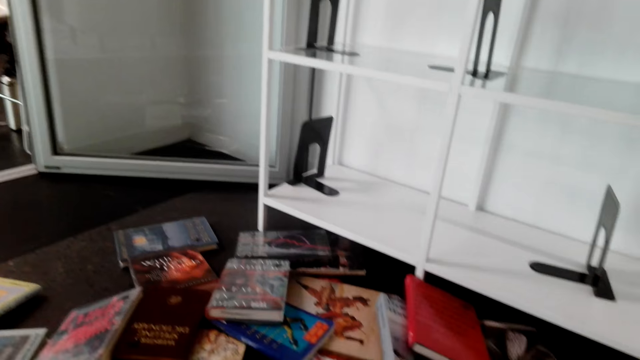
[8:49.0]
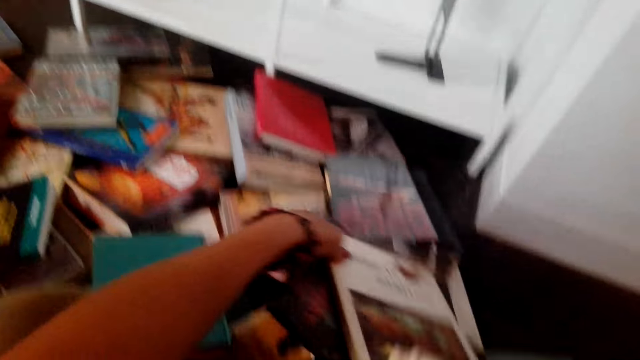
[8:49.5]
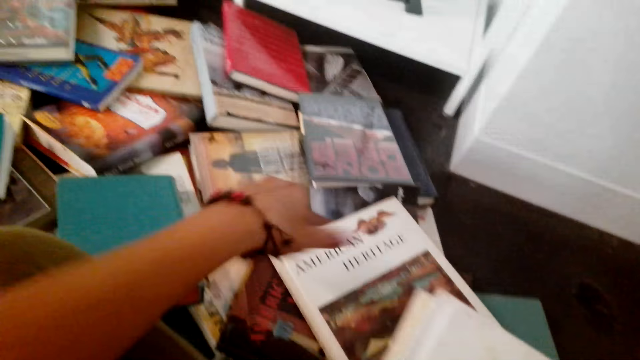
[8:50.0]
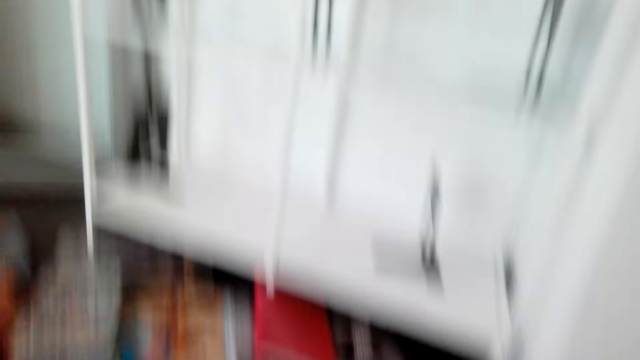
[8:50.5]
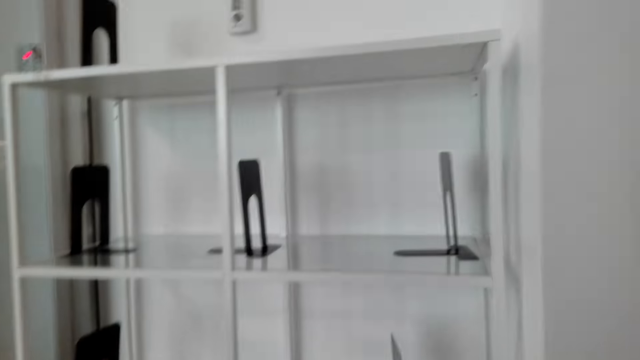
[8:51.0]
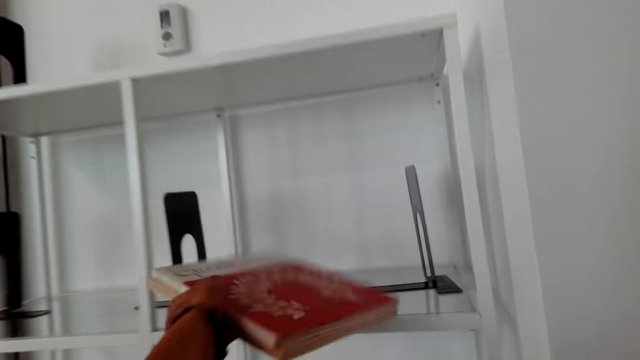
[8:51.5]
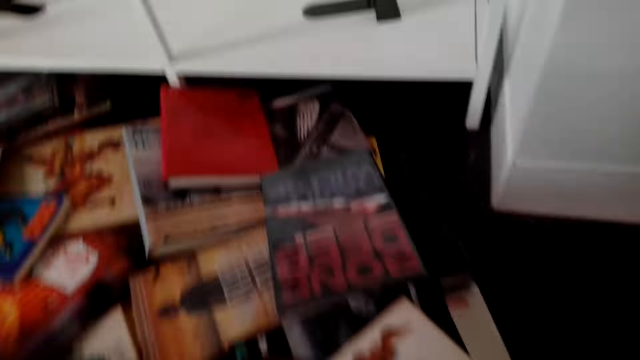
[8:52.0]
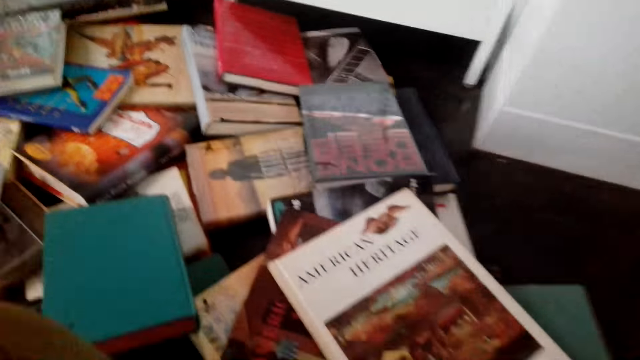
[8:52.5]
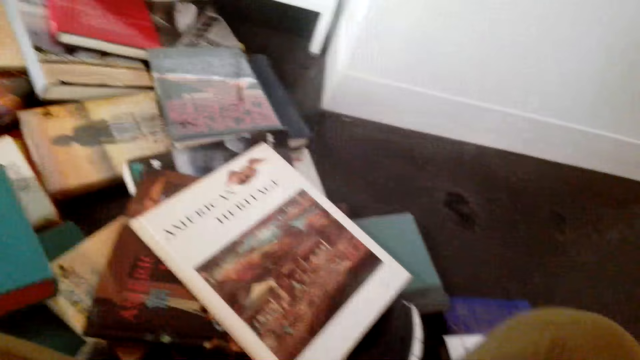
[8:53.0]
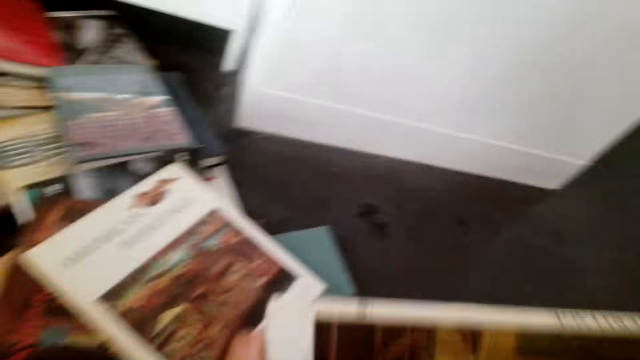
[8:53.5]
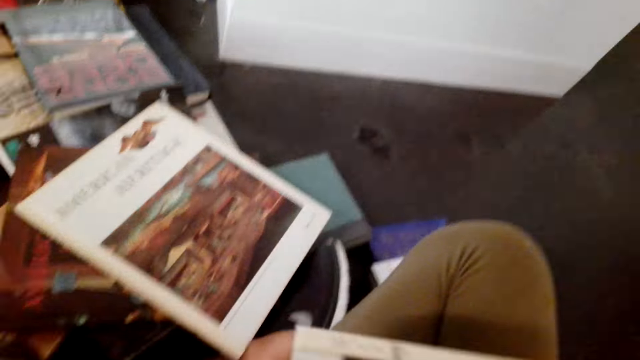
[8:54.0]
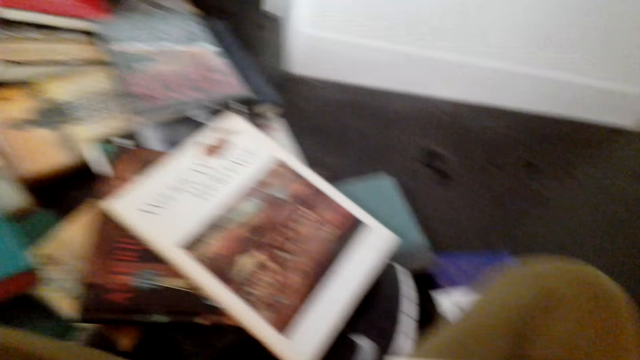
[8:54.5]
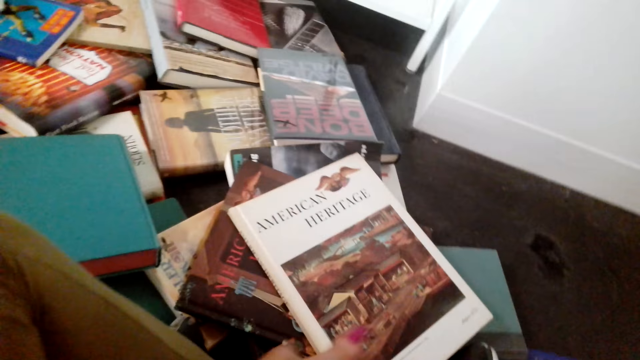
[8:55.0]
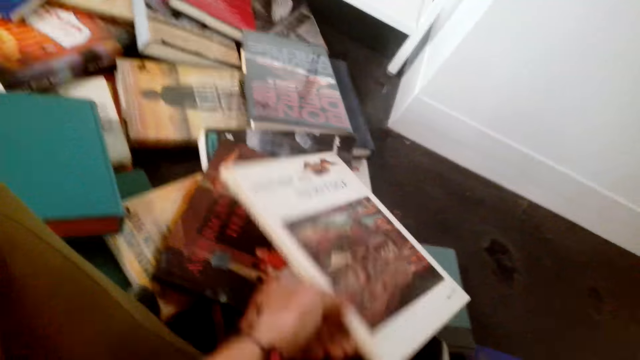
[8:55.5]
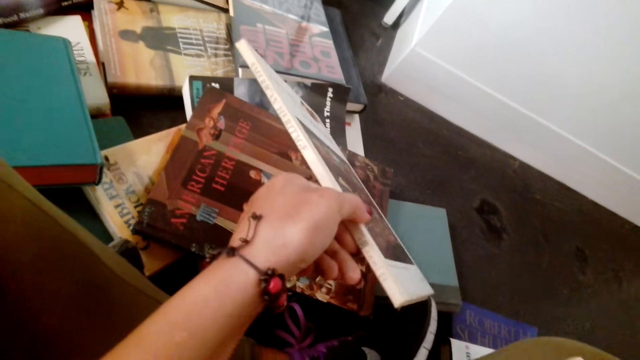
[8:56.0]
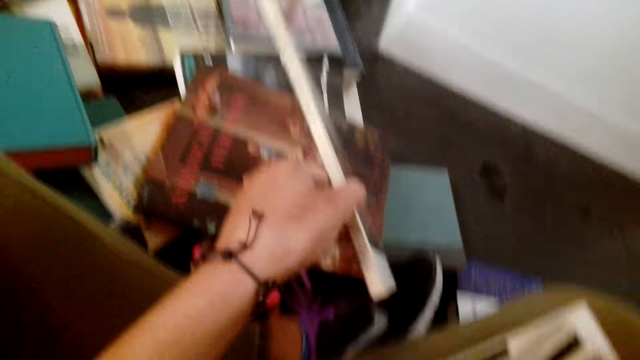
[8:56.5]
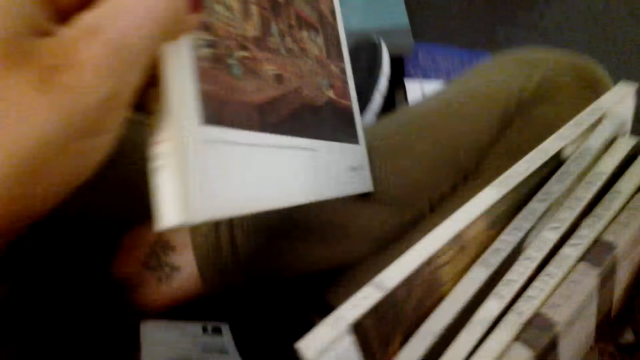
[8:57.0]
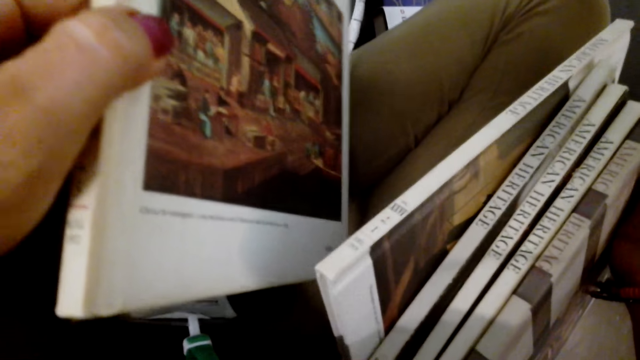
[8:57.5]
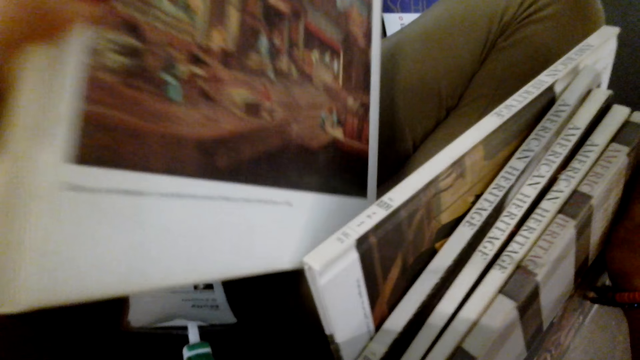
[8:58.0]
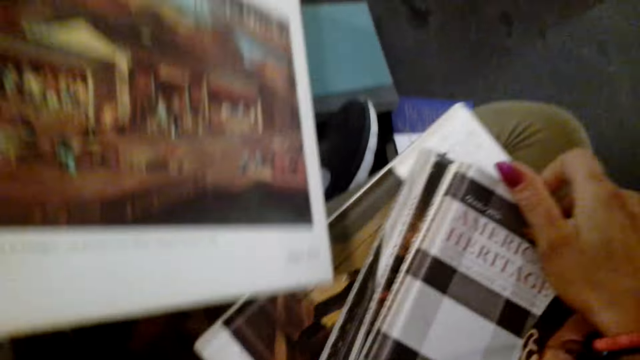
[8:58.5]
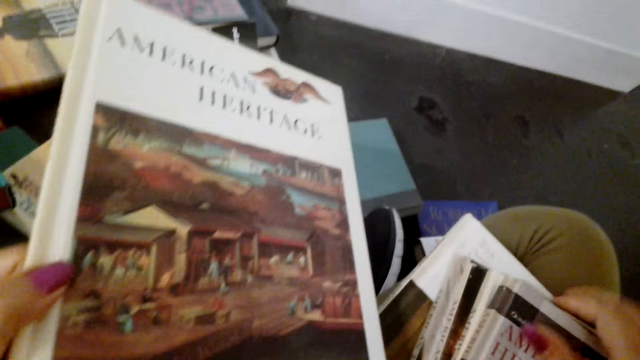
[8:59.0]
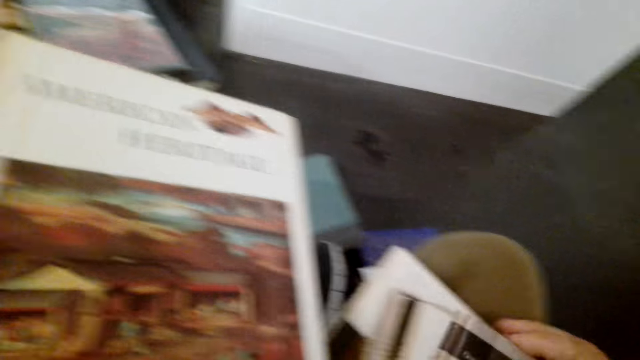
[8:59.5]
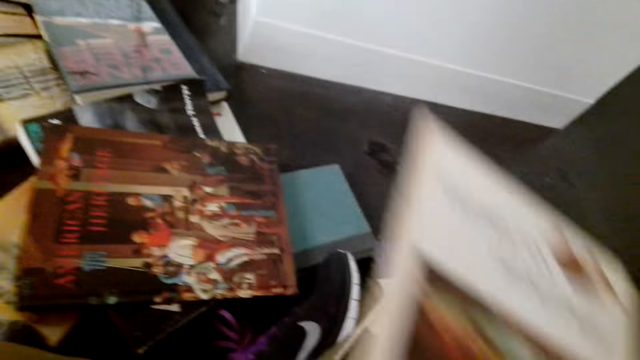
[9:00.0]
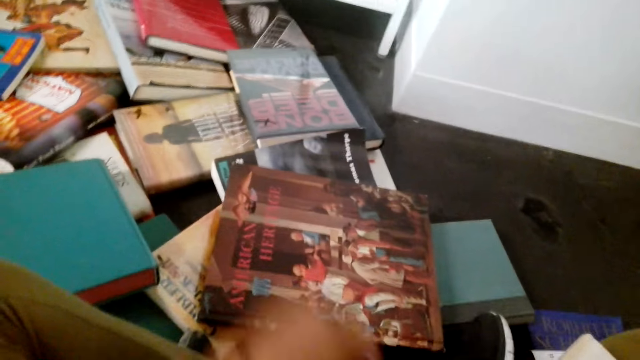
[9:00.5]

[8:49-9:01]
The camera wearer puts a book on the bookshelf. They continue to pick books from the floor.

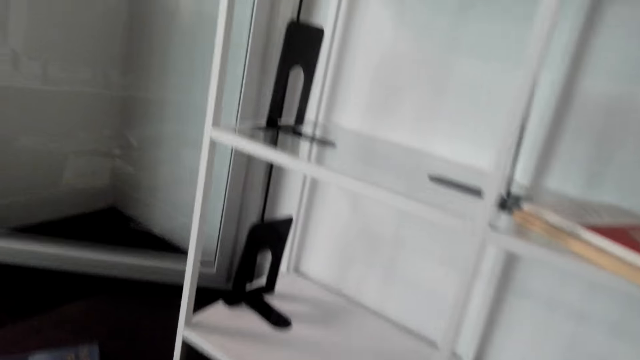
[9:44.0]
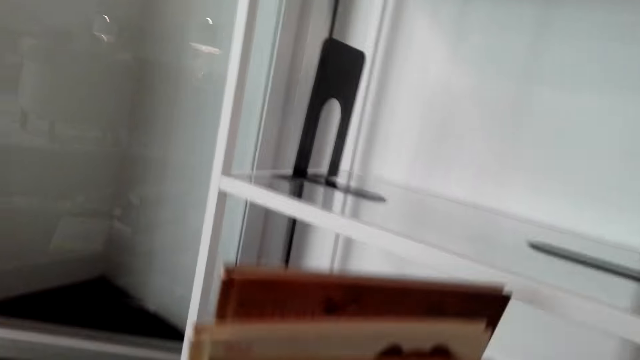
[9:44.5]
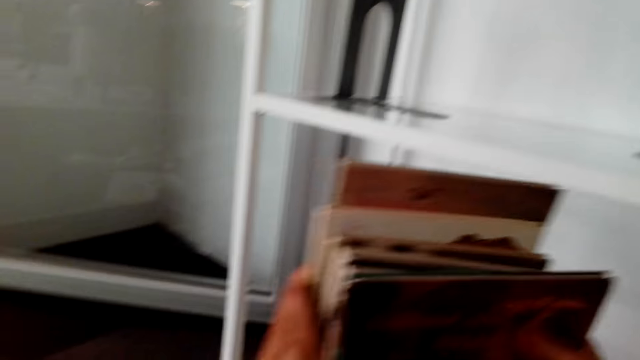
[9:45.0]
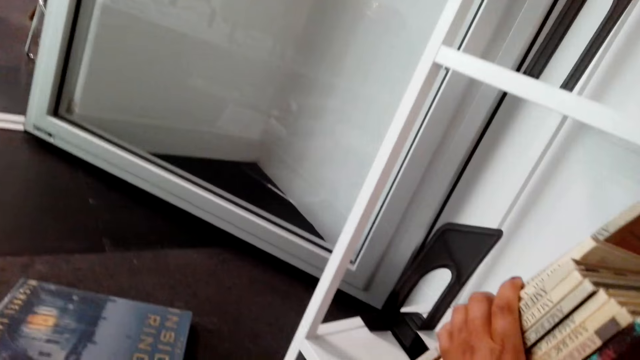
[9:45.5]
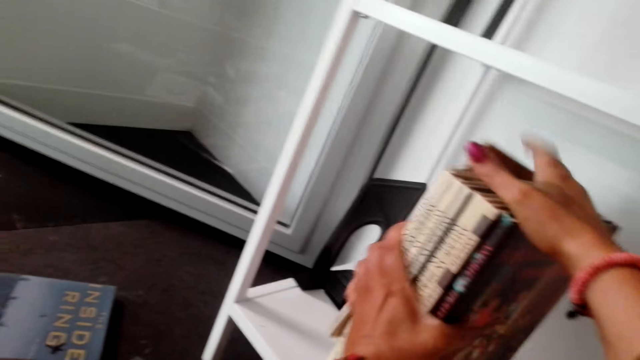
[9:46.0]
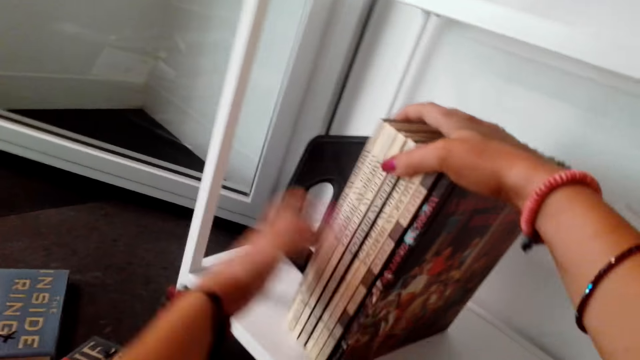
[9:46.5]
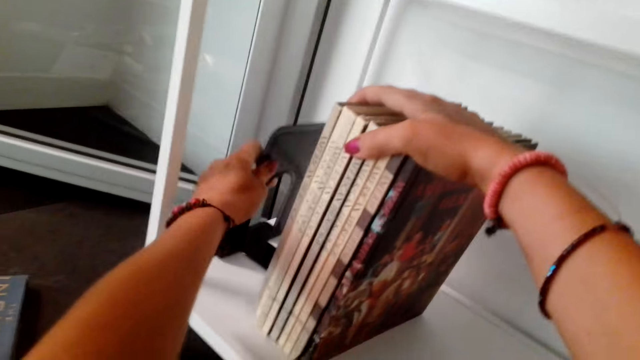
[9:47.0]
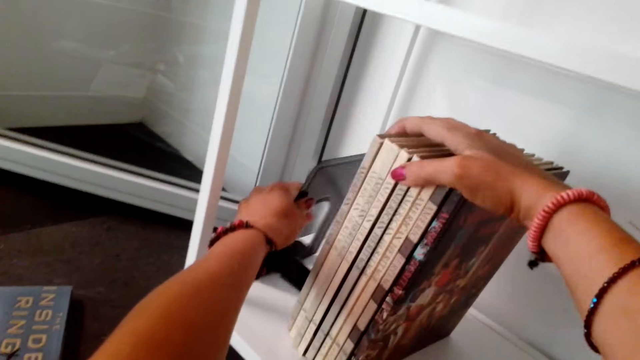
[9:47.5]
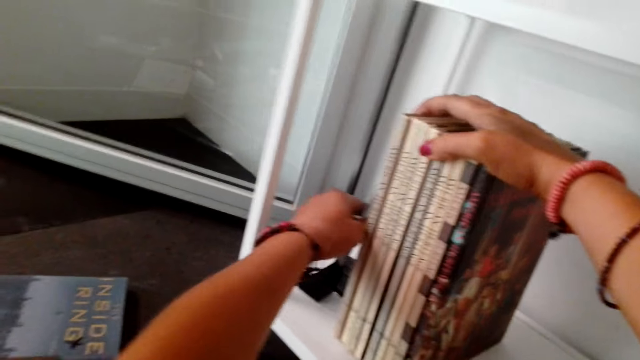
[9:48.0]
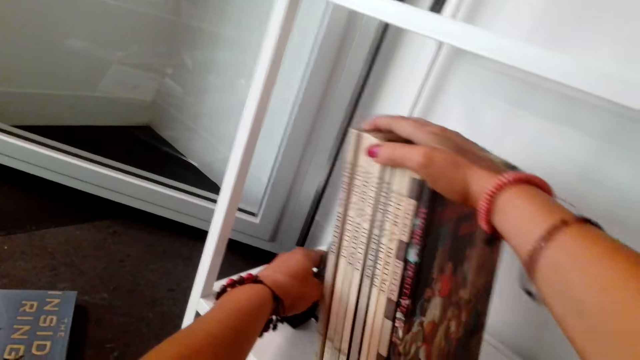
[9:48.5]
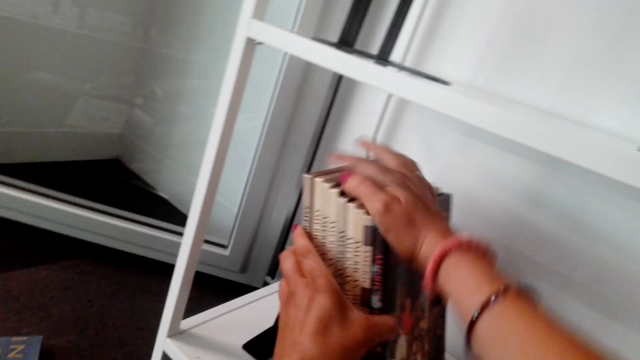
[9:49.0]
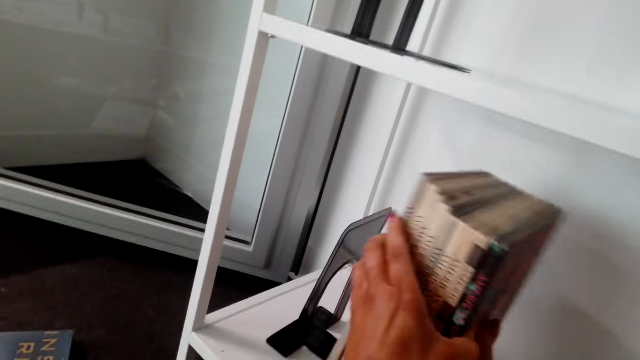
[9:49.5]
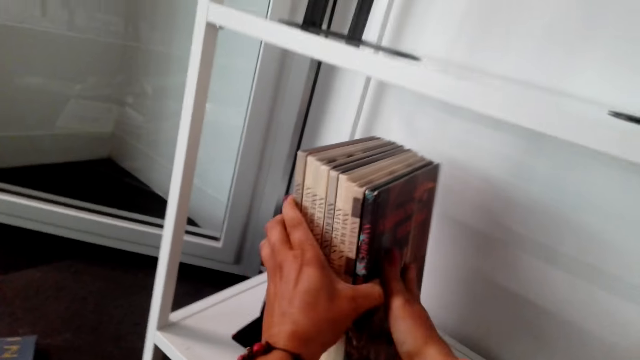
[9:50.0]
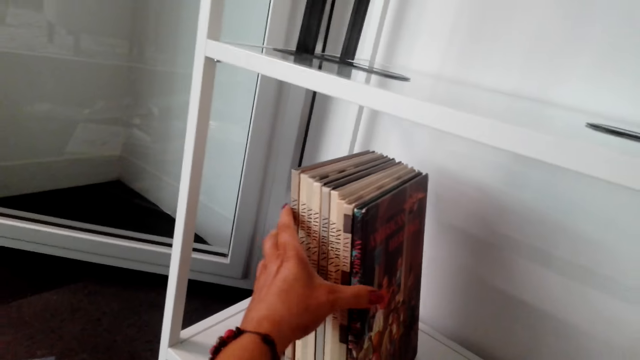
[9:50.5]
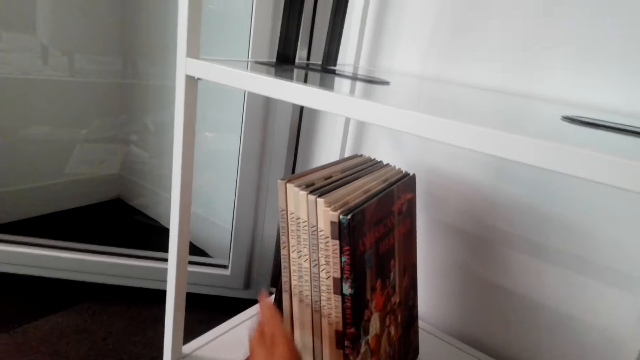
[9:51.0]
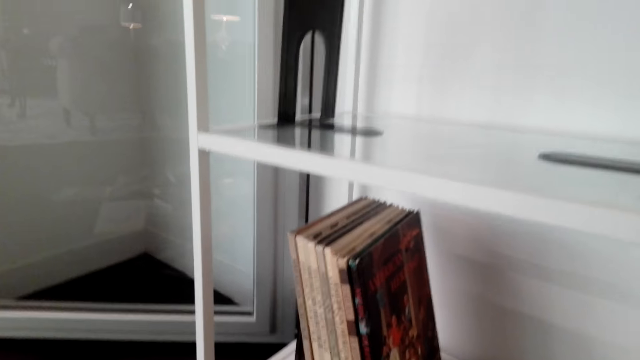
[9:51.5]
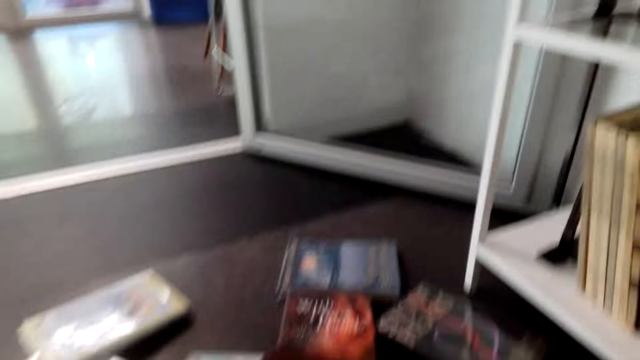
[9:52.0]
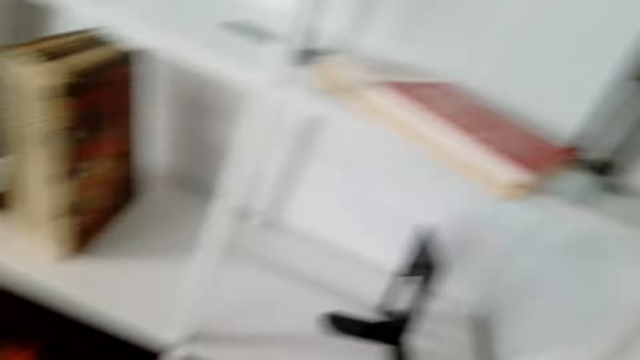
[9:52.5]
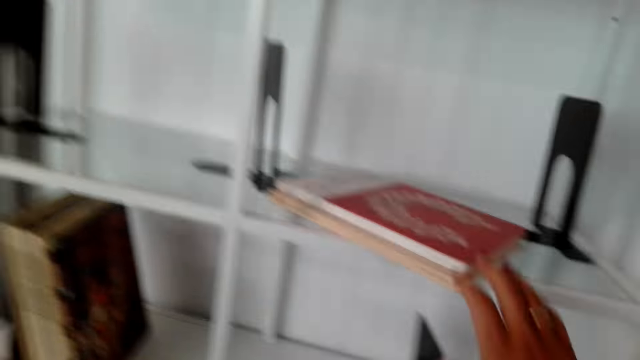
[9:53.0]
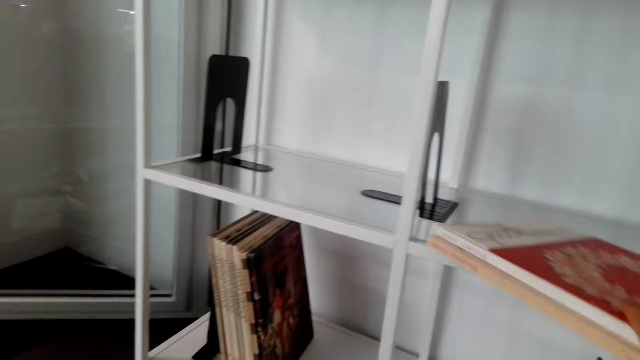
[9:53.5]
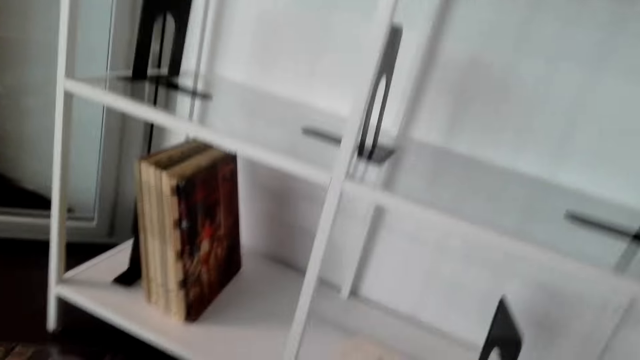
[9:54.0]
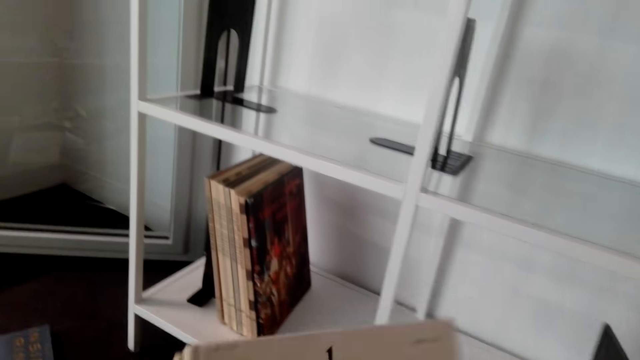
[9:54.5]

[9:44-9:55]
The camera wearer puts books in the bookcase shelf. They arrange the books on the shelf. They pick books from the shelf.
